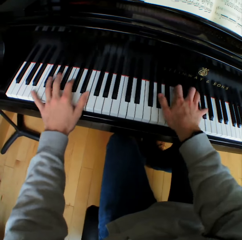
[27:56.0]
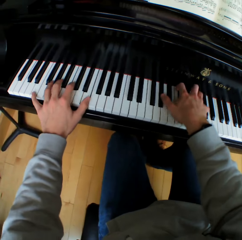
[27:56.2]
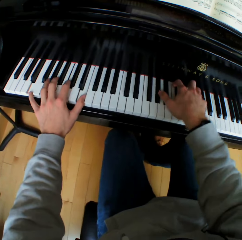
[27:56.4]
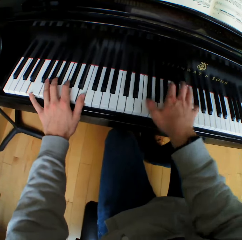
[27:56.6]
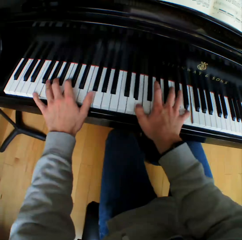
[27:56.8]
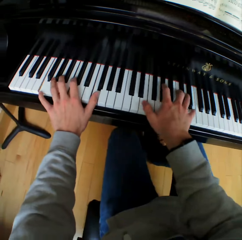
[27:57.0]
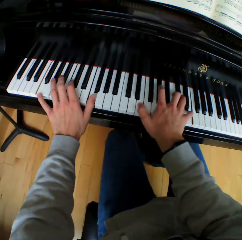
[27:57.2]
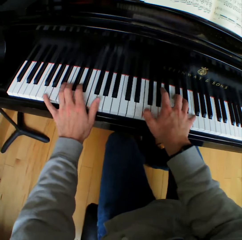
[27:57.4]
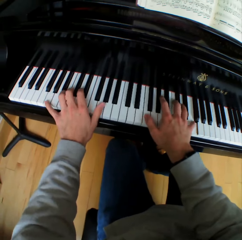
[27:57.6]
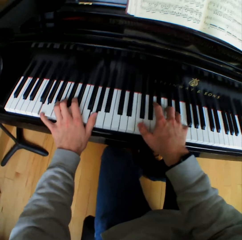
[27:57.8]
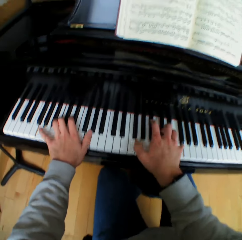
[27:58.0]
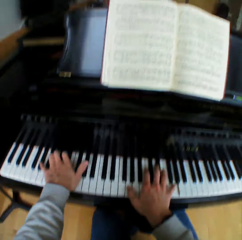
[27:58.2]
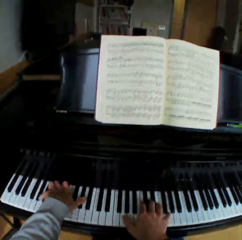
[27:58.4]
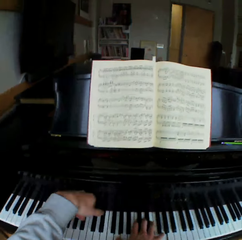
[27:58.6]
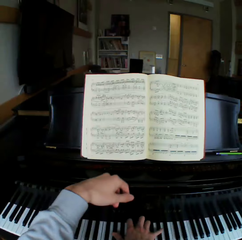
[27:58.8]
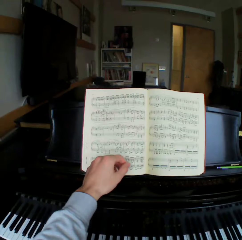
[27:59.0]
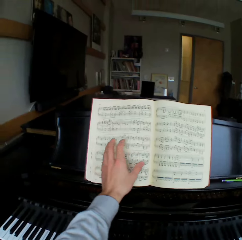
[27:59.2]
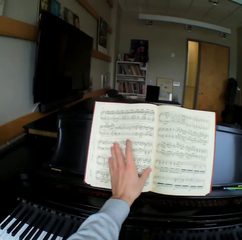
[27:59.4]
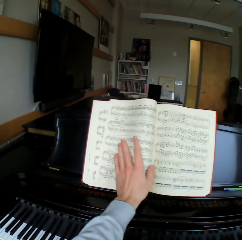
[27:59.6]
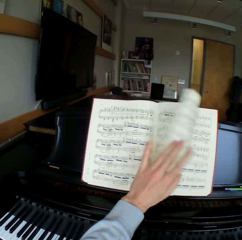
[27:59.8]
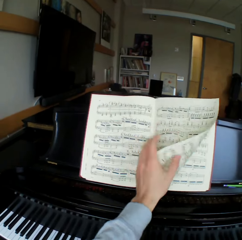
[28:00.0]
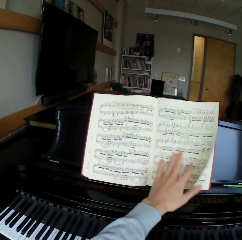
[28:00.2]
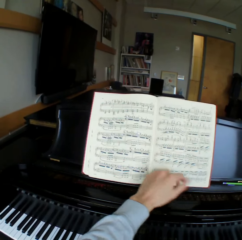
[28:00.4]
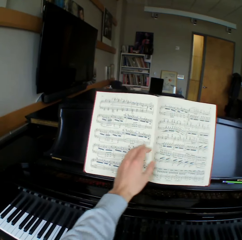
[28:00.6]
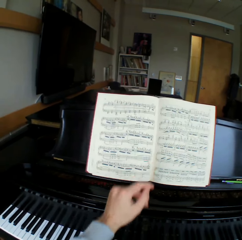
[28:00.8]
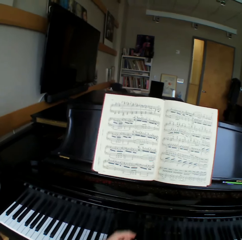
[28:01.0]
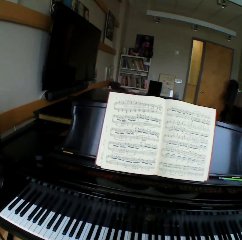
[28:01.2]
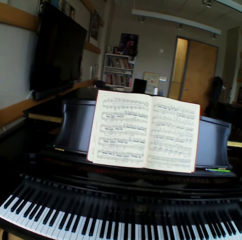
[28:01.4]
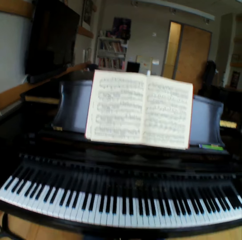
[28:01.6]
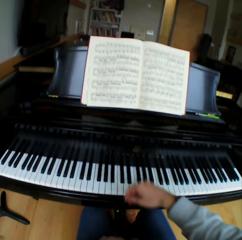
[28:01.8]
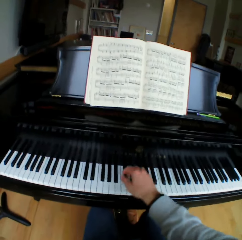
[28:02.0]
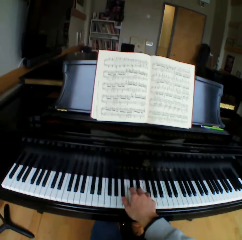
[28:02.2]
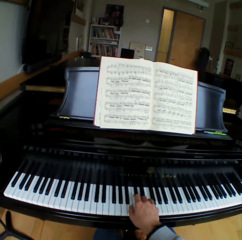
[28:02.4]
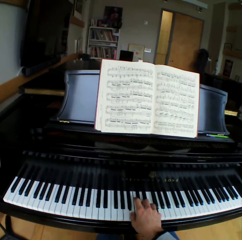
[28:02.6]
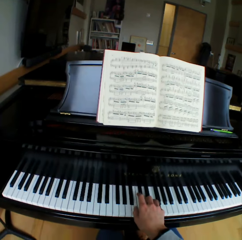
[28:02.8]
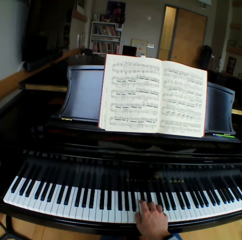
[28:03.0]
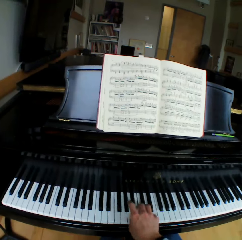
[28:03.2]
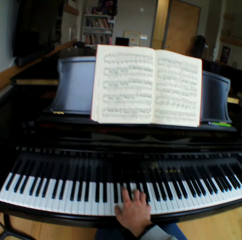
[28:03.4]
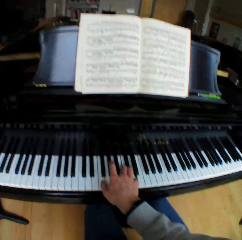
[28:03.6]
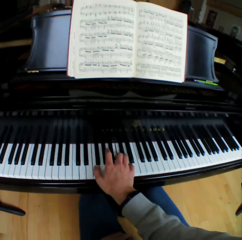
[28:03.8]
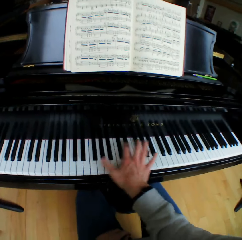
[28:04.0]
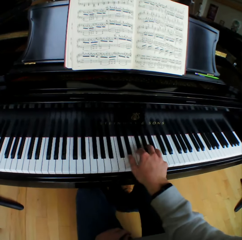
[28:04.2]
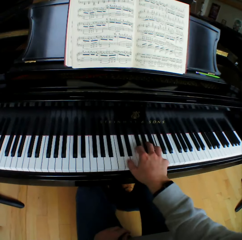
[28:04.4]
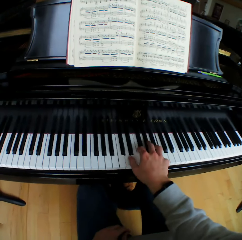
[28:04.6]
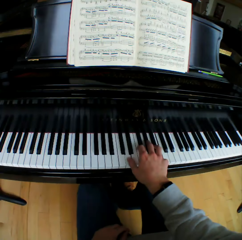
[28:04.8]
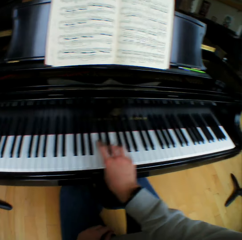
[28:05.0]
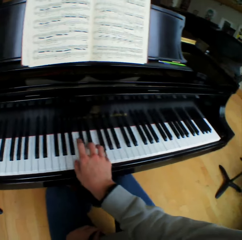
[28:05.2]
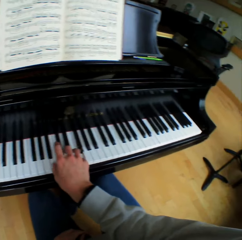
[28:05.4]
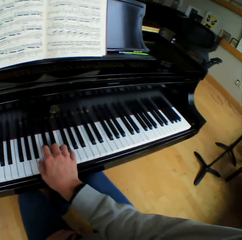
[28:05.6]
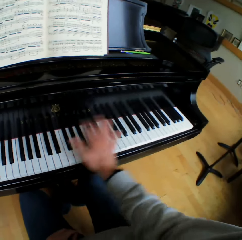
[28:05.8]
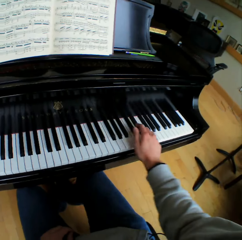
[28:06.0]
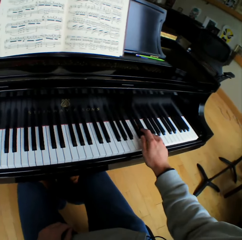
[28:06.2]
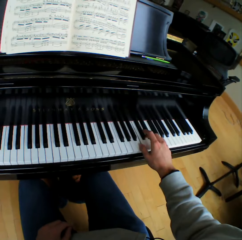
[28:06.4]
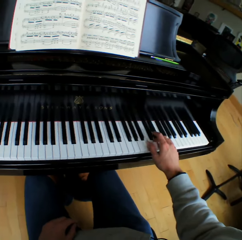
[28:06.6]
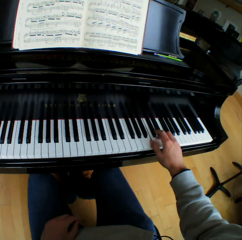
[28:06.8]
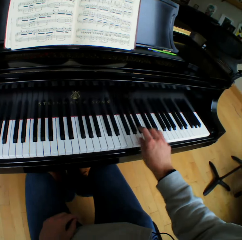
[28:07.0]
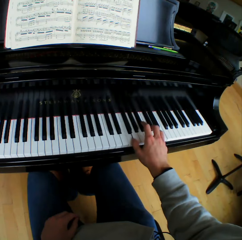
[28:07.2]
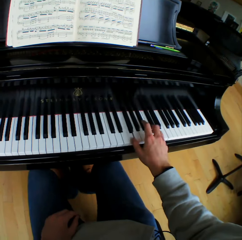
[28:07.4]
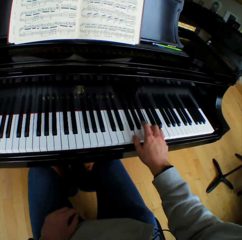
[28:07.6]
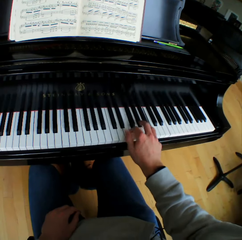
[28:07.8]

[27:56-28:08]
The camera wearer flips a sheet of the music note in the hymn book to the right with his left hand. He touches the hymn book with his left hand. He rests his left hand on his lap. He plays the piano with his right hand.

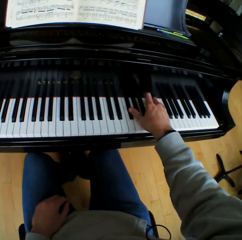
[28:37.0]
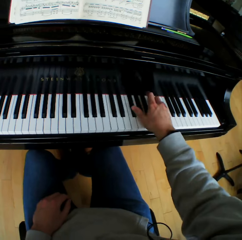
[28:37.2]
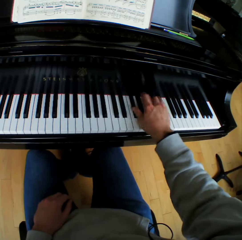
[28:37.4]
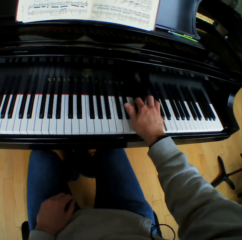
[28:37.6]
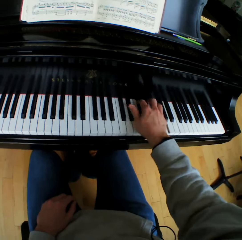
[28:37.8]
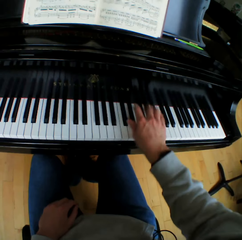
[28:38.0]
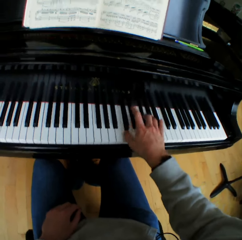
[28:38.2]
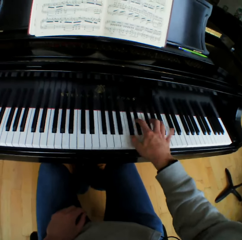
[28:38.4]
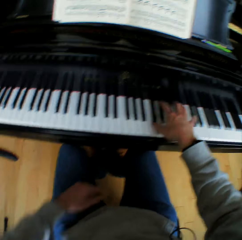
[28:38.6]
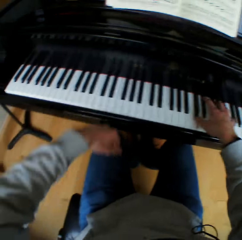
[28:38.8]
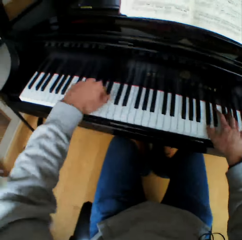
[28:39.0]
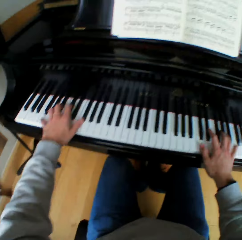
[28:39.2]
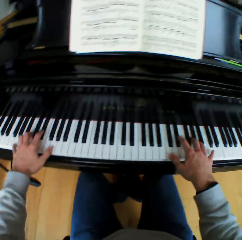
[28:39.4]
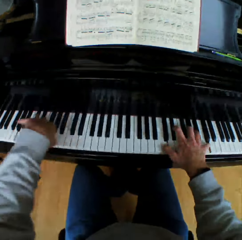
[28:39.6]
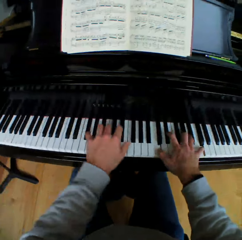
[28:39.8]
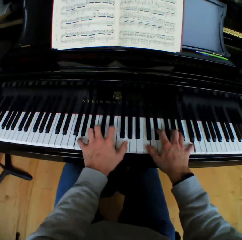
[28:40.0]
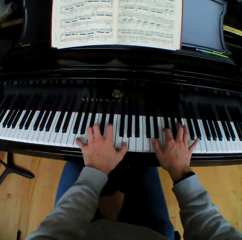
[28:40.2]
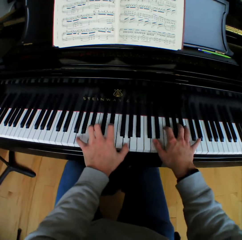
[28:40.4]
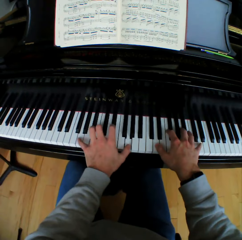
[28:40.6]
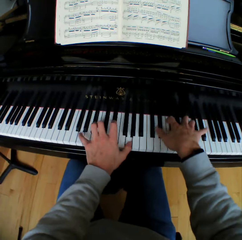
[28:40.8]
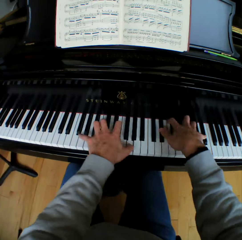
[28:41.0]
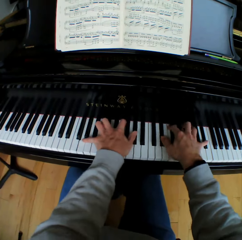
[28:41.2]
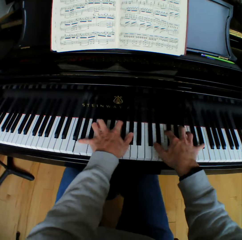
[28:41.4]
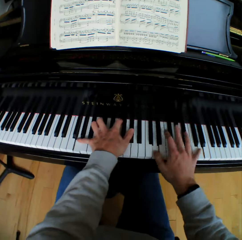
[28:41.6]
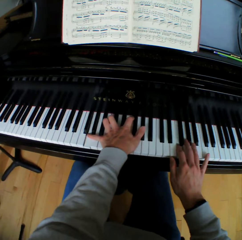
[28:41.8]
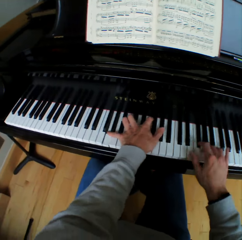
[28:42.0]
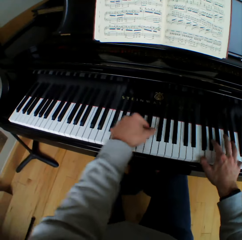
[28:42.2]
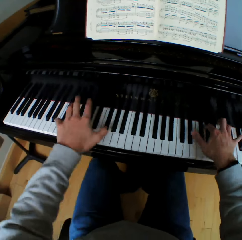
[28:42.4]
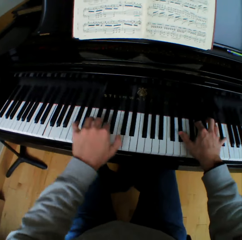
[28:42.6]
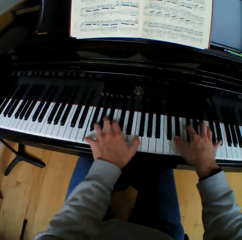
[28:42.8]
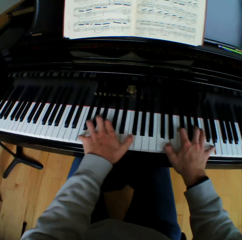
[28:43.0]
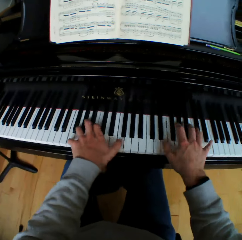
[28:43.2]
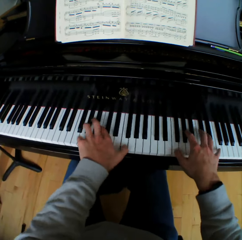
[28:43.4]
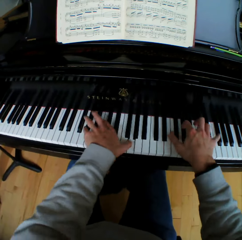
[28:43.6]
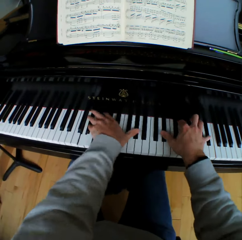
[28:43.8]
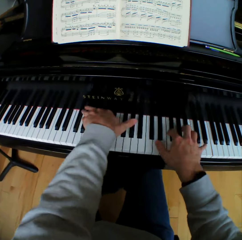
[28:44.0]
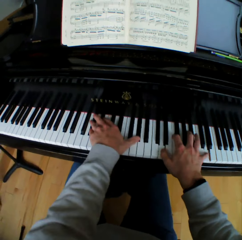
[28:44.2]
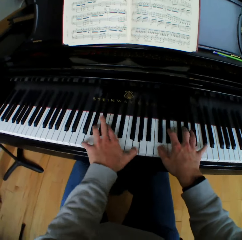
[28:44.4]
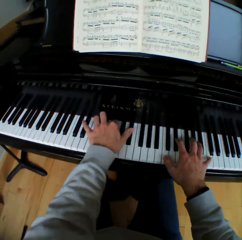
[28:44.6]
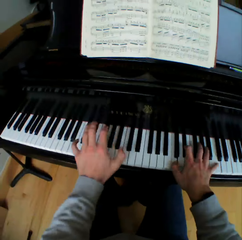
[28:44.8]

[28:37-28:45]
The camera wearer lifts his left hand from his lap. He plays the piano with both hands faster.

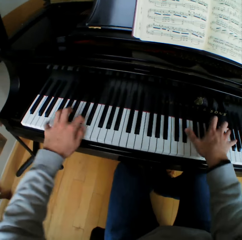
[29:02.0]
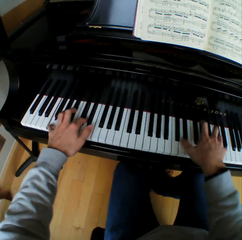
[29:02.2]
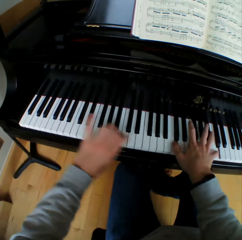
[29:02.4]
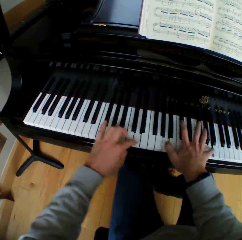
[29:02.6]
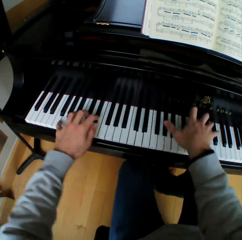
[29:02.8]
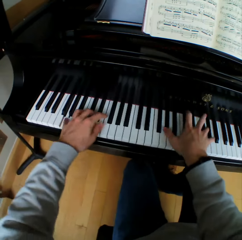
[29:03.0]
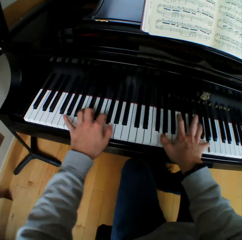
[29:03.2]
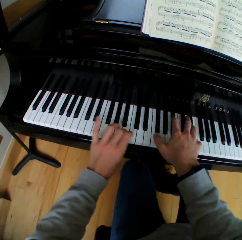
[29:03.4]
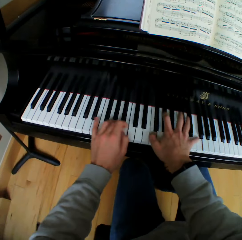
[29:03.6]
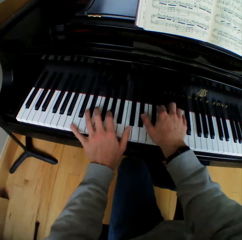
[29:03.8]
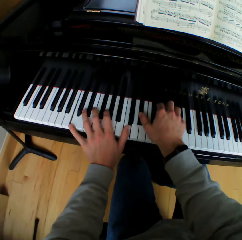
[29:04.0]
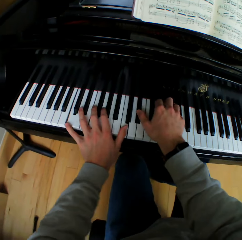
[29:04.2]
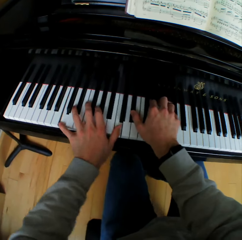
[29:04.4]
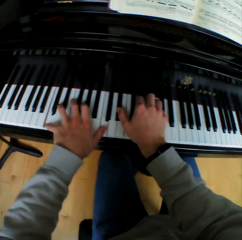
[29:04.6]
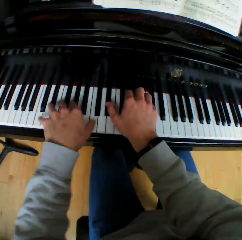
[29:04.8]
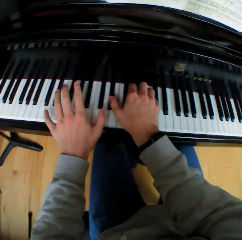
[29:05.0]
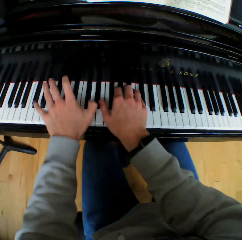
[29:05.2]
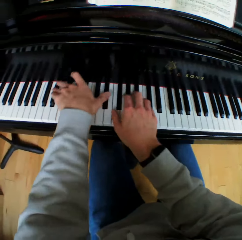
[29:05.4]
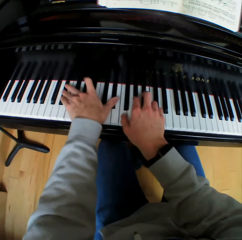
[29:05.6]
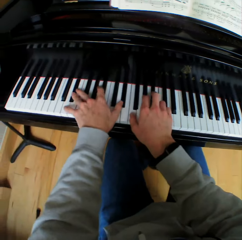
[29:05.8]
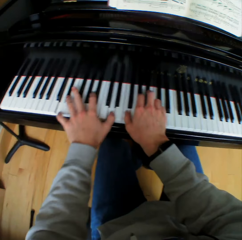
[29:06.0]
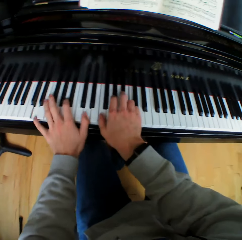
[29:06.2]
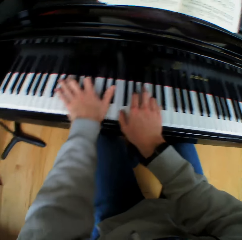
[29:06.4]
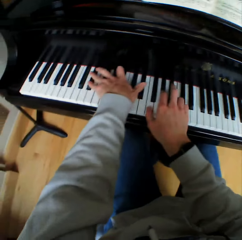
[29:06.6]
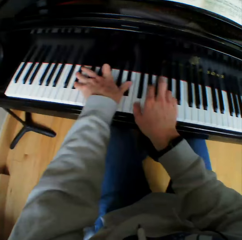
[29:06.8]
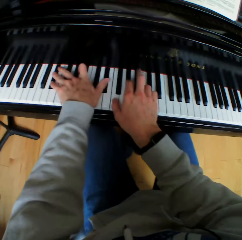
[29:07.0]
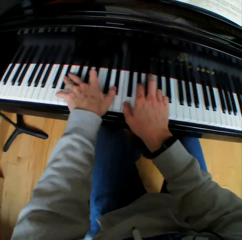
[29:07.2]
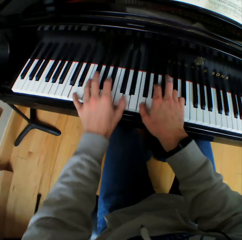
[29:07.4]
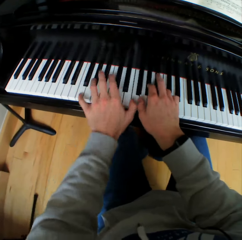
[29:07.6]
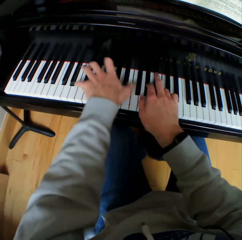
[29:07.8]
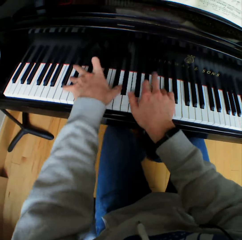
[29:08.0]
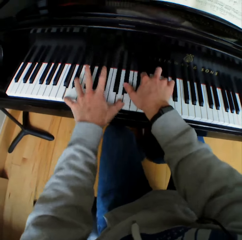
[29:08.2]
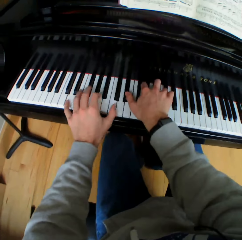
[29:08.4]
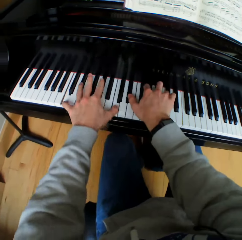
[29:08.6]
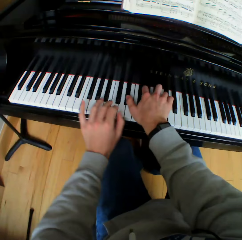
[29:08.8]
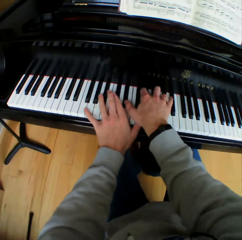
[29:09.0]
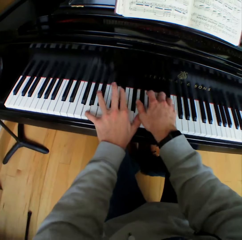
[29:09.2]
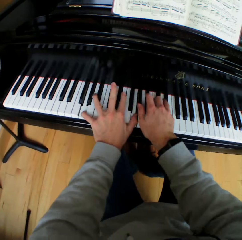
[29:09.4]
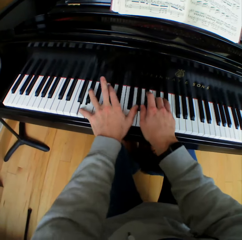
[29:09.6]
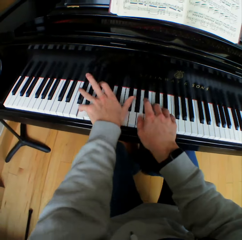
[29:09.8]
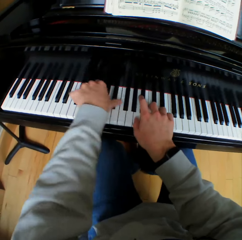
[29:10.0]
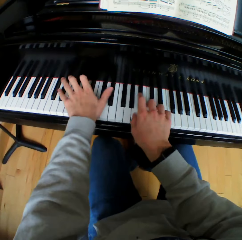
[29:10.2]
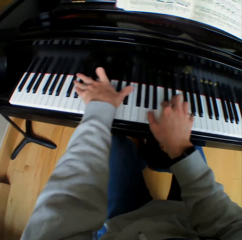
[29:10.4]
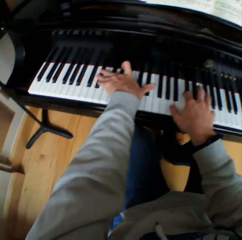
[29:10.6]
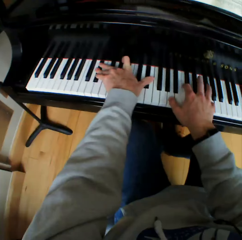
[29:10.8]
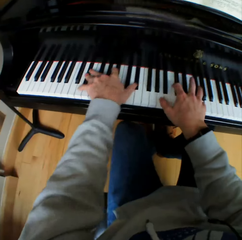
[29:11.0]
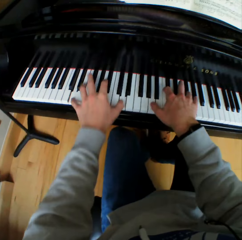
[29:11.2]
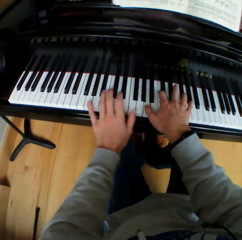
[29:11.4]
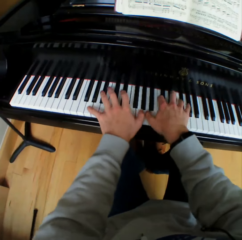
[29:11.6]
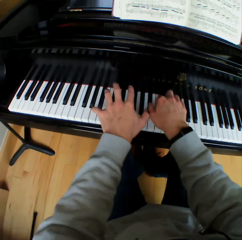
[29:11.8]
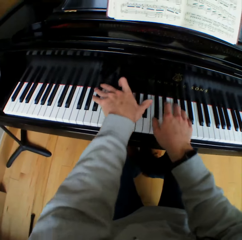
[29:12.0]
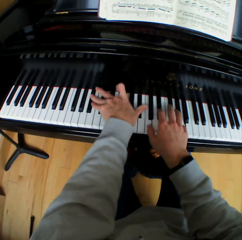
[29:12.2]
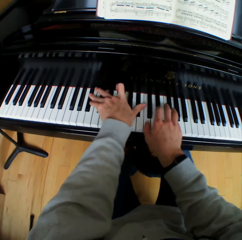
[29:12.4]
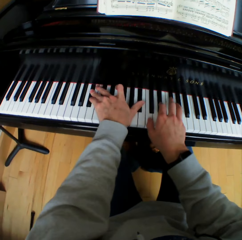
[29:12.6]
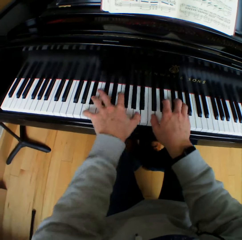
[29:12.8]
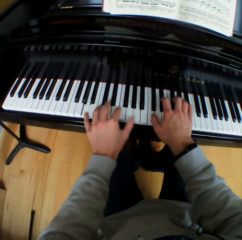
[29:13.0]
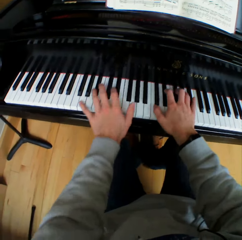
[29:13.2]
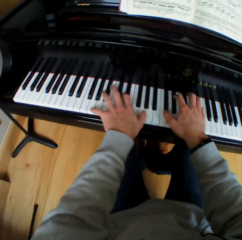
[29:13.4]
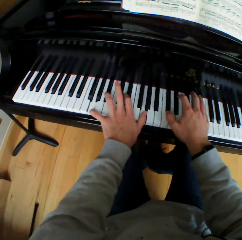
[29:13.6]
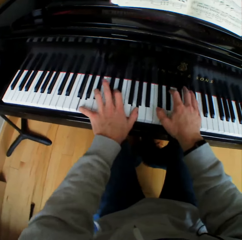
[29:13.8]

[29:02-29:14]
The camera wearer plays the piano slowly.
